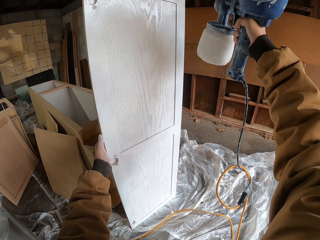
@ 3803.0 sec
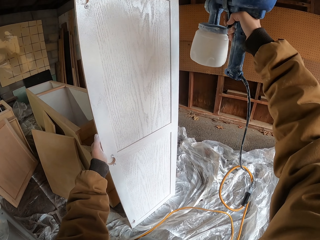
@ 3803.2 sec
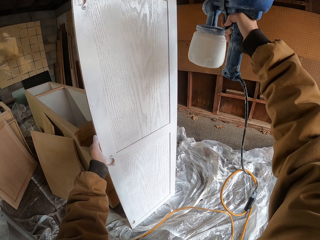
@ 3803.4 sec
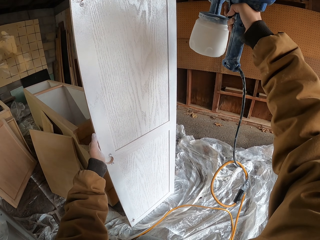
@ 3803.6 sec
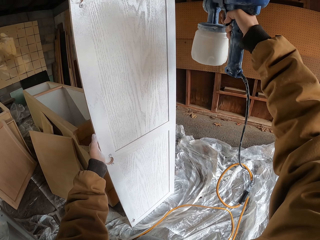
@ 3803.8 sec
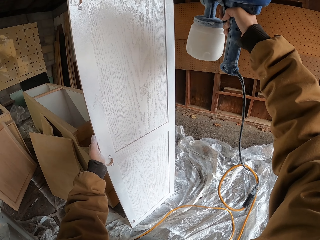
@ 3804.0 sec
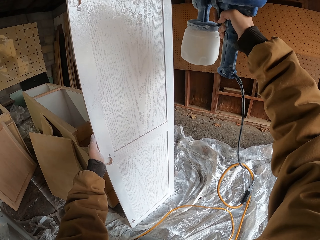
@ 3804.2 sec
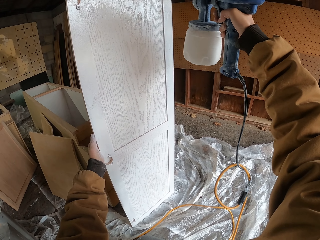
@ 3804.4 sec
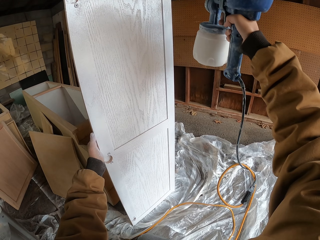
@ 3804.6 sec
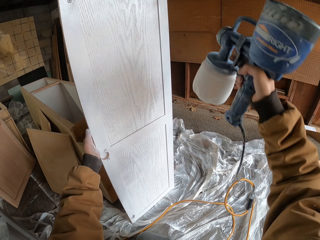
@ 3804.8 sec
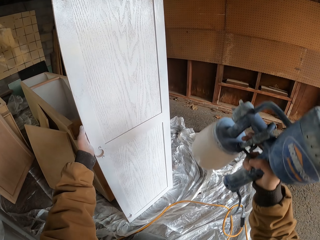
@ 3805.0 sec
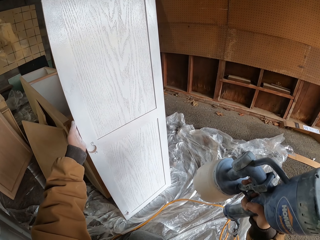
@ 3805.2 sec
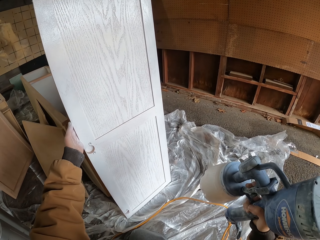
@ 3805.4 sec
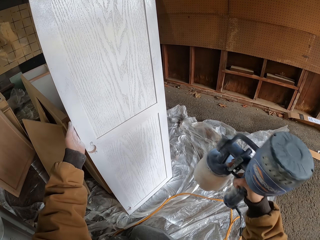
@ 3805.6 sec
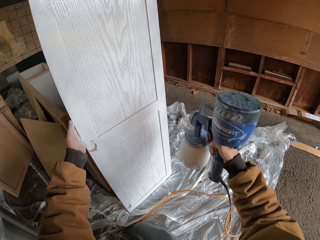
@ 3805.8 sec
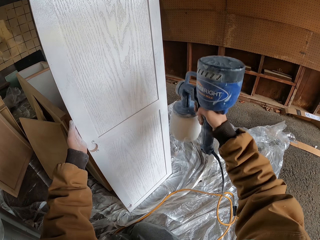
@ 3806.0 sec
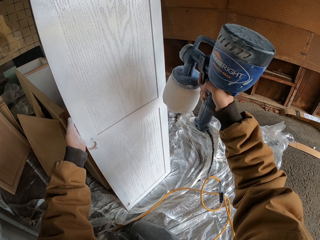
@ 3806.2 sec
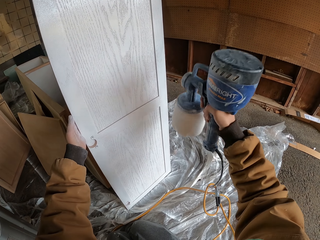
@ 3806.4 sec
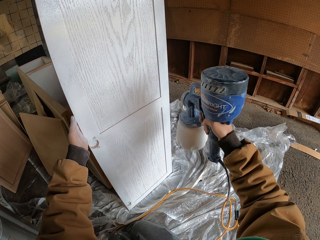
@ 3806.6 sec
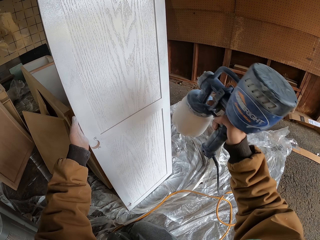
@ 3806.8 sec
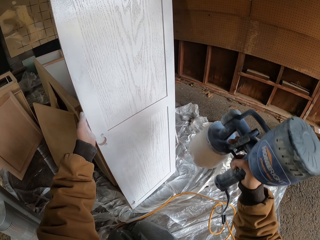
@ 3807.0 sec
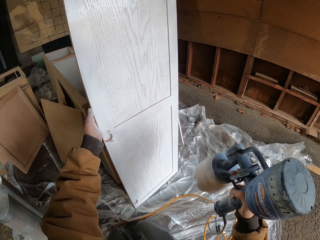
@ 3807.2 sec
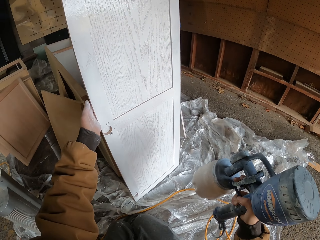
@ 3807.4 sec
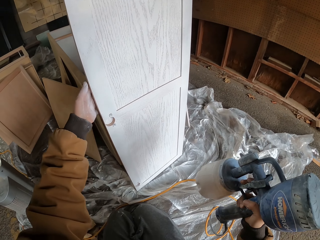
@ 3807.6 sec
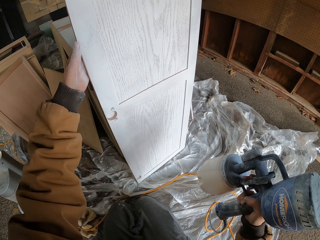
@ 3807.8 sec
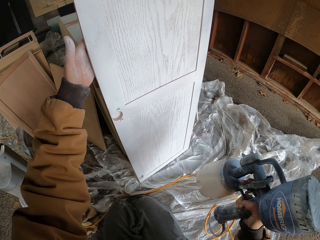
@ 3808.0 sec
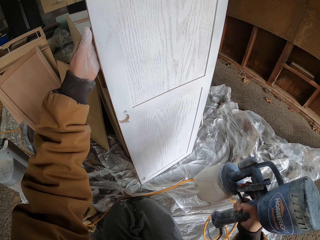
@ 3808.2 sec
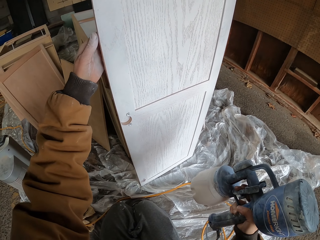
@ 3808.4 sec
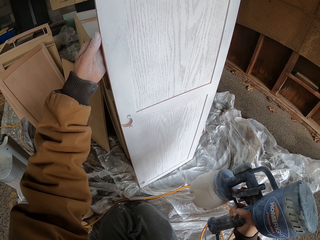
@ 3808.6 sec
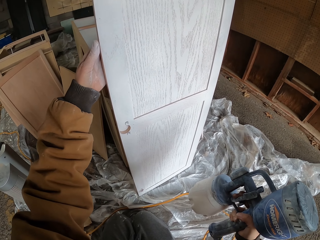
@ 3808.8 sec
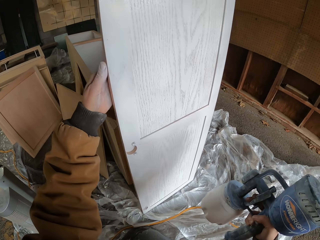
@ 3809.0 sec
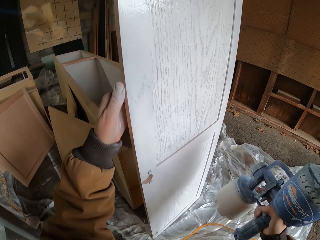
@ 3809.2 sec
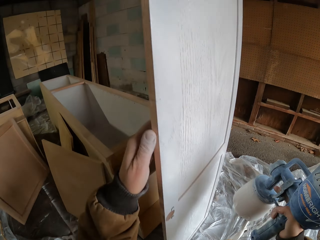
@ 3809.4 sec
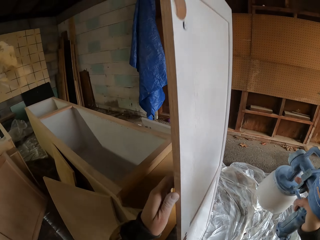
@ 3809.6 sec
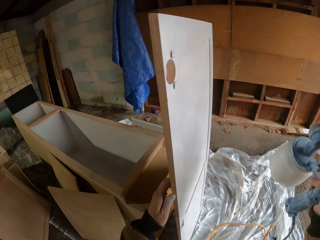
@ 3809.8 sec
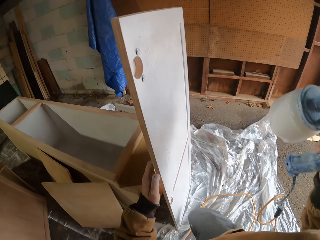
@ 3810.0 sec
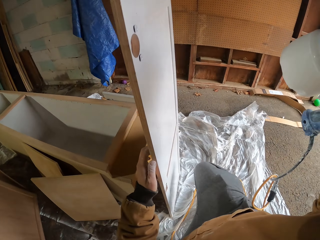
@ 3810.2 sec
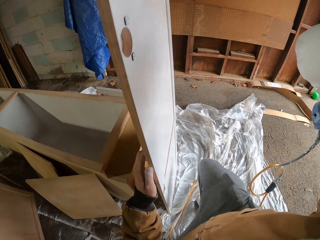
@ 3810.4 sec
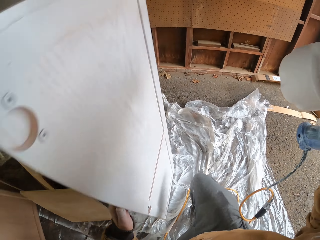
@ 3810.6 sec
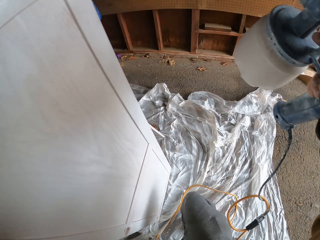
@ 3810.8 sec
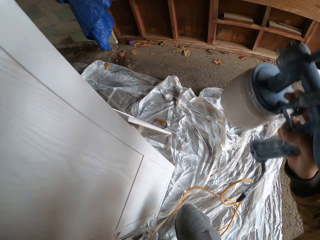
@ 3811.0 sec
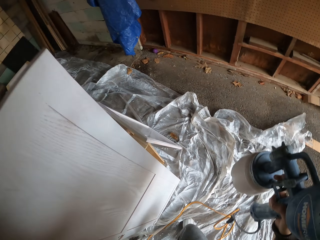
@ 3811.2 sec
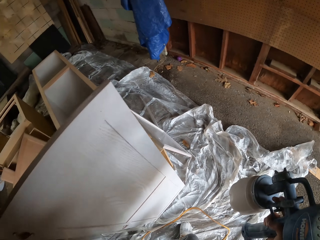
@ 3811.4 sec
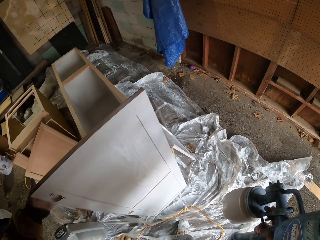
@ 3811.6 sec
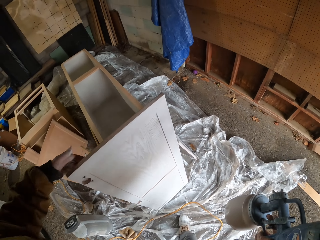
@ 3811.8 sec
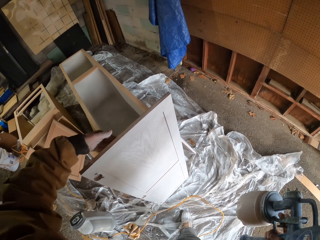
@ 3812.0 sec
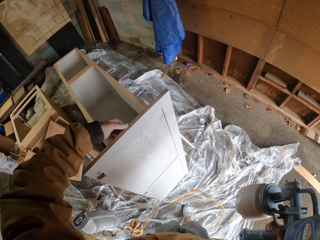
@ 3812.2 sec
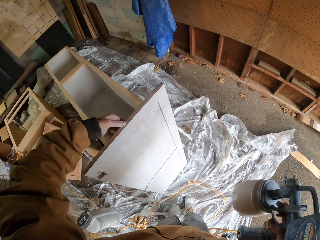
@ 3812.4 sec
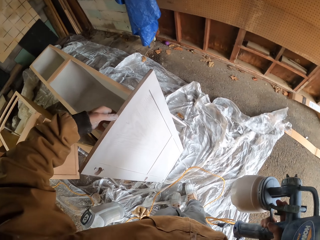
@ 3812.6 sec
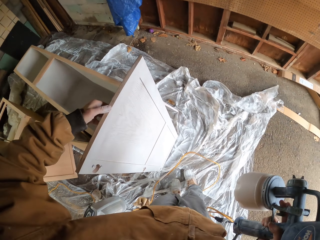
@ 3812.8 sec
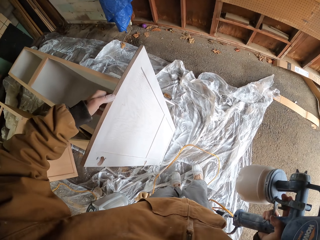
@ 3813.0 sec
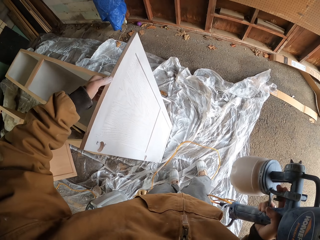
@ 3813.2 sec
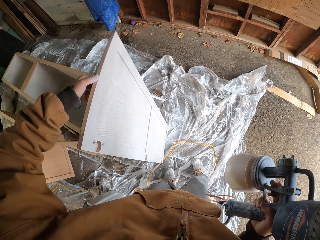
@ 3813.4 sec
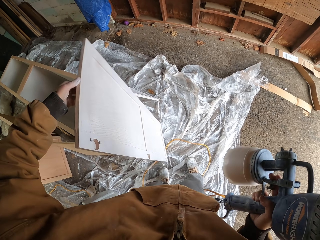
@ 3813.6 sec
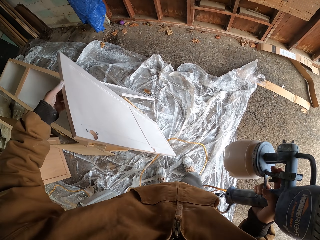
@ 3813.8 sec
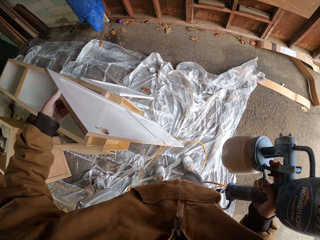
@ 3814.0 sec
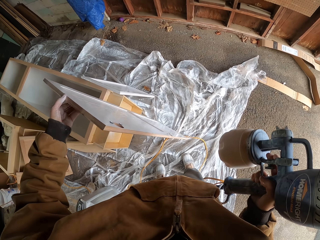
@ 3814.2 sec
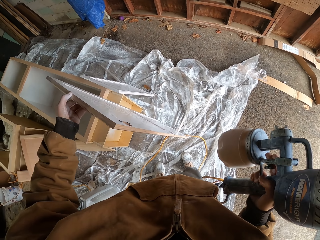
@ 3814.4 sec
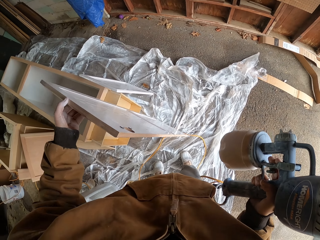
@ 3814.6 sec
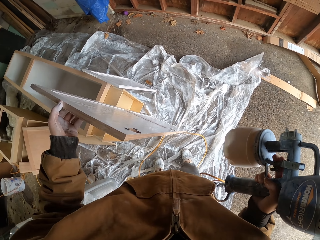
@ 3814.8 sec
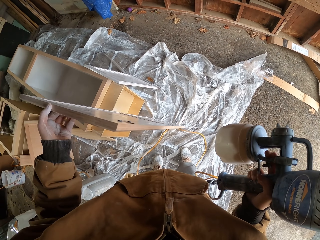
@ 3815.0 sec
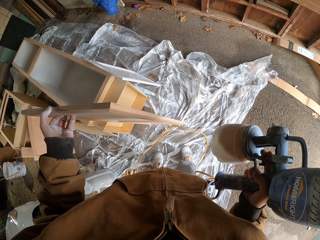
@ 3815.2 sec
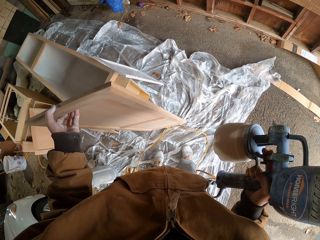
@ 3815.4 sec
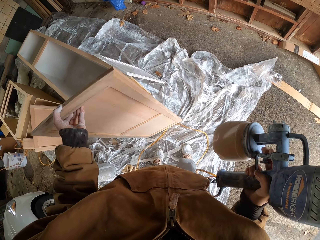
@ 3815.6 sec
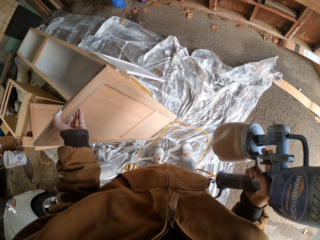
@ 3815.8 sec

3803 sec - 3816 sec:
The camera wearer looks at the cabinet wood. They spray paint on the cabinet wood with an electric paint sprayer. They look at the cabinet wood. They turn the door. They look around the room. They turn the cabinet wood.

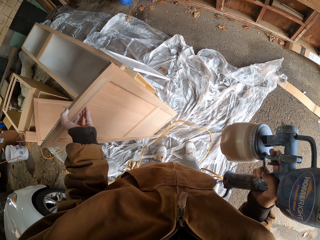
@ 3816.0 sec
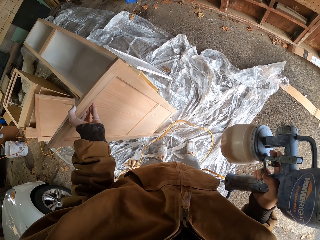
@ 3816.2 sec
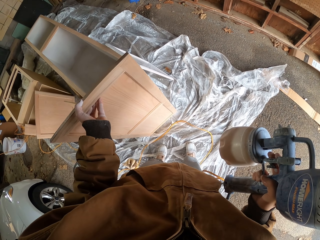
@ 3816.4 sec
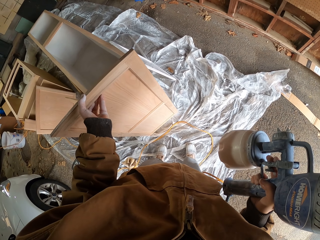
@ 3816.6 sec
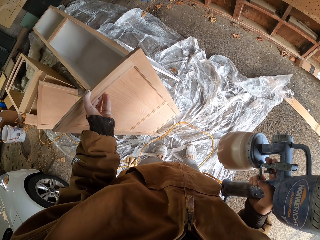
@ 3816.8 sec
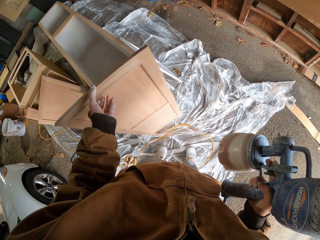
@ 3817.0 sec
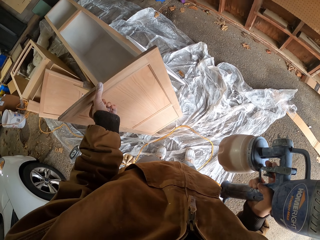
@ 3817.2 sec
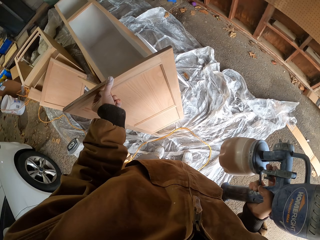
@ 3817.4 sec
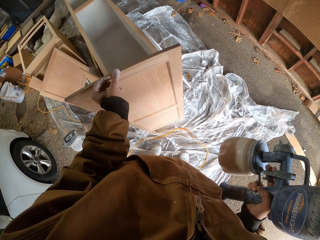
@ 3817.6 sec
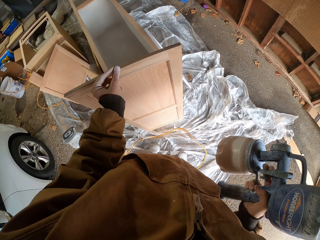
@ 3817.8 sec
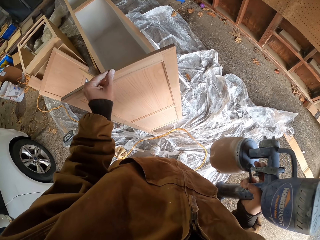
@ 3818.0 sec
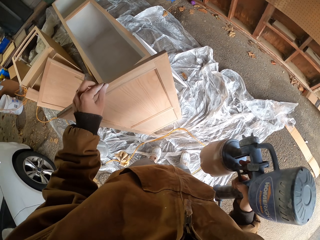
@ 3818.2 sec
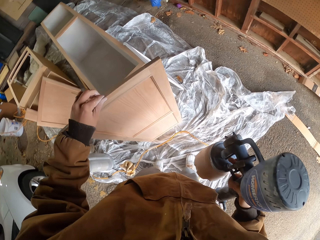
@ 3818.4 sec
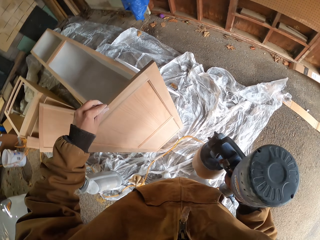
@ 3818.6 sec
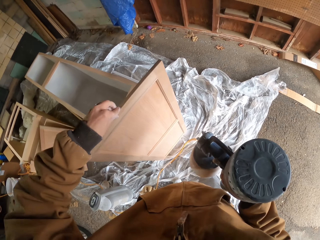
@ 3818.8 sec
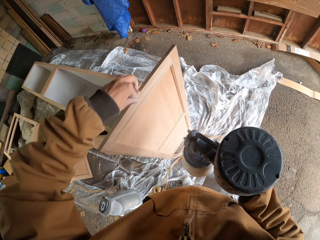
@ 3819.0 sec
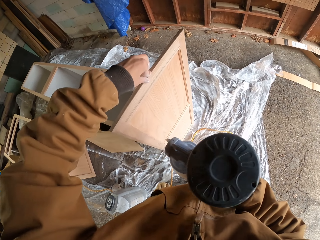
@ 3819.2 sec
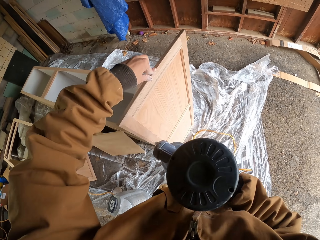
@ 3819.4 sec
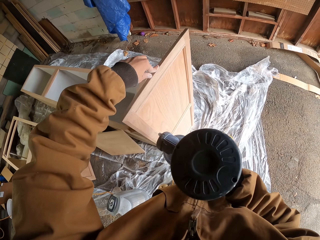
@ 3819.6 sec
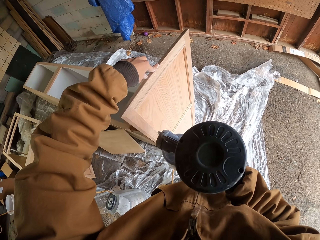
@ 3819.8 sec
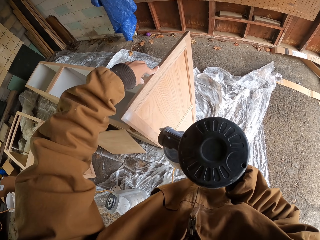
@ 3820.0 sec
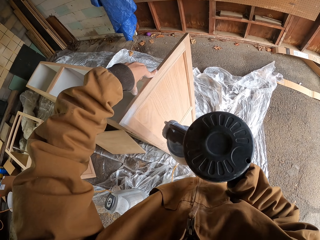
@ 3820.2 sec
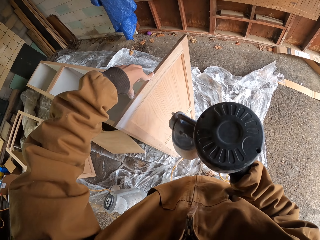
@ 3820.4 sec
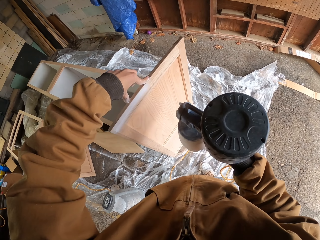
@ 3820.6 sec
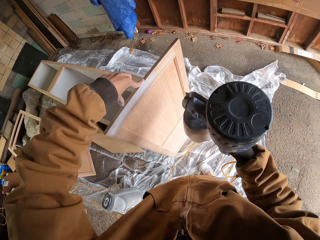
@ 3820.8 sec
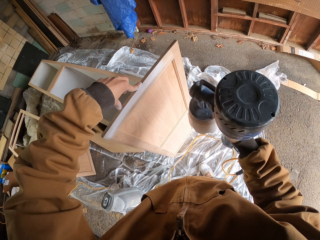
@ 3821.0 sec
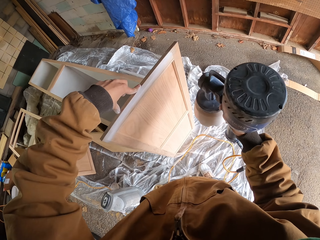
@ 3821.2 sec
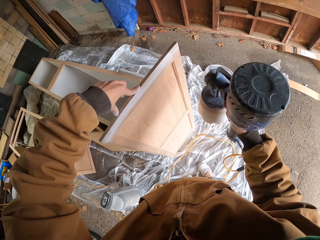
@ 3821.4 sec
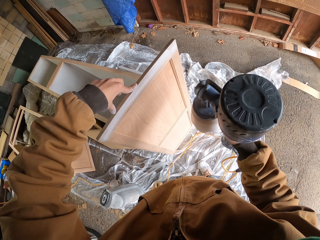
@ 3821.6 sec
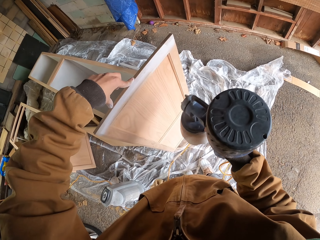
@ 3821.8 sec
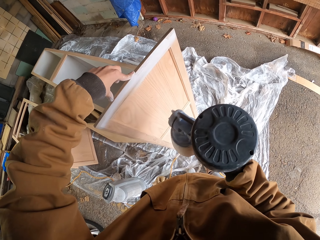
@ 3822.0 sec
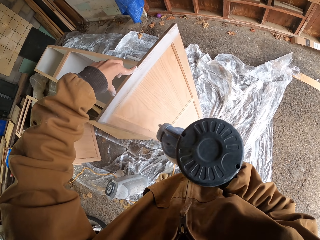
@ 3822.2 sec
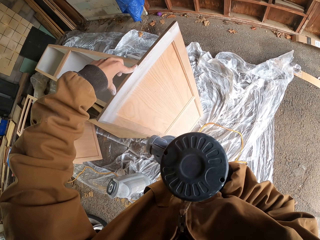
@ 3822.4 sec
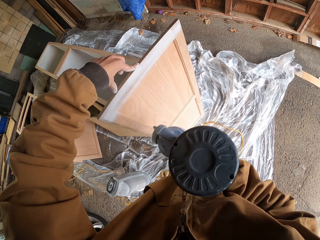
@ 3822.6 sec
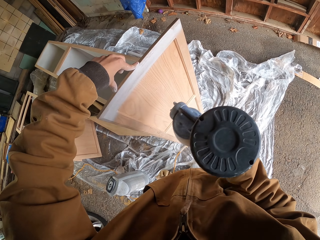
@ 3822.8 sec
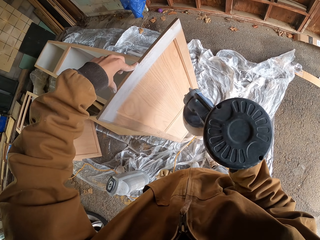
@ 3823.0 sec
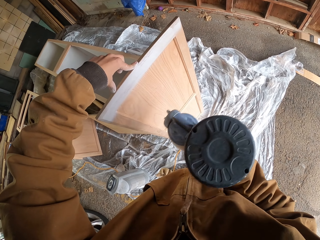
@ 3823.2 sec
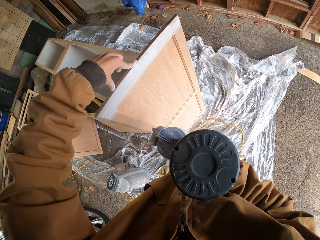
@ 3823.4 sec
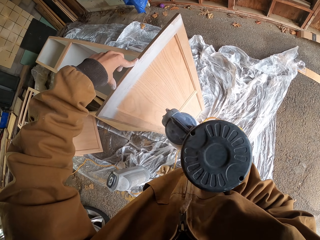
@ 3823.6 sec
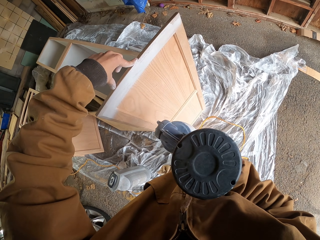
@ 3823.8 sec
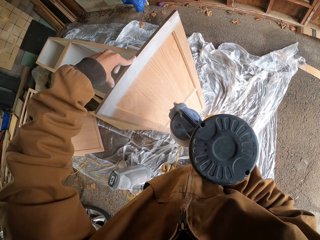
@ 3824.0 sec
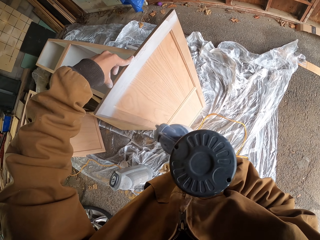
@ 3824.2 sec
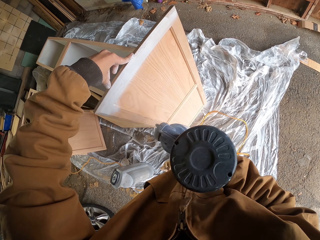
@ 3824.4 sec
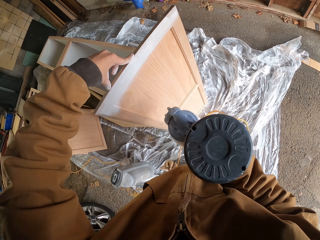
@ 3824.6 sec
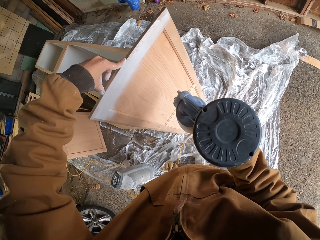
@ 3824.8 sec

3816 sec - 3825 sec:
The camera wearer sprays paint on the cabinet wood with an electric paint sprayer.
